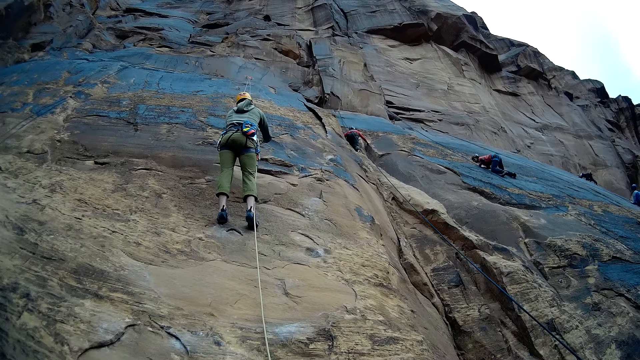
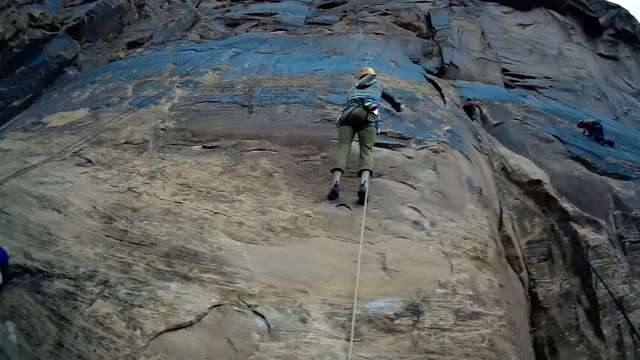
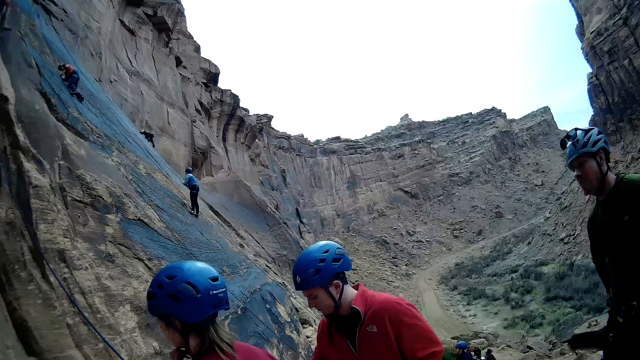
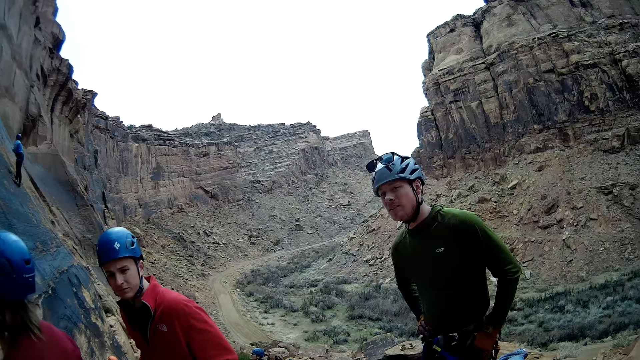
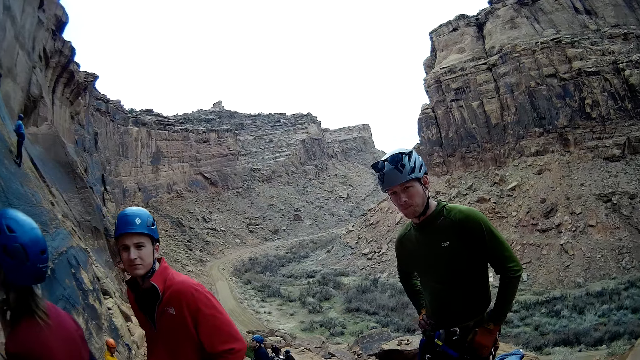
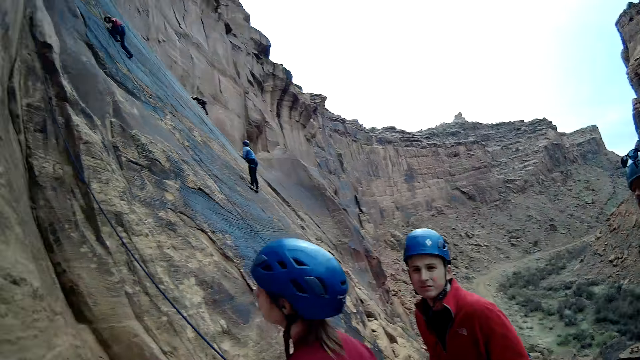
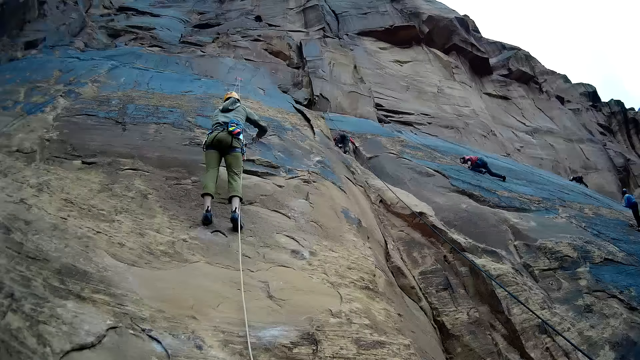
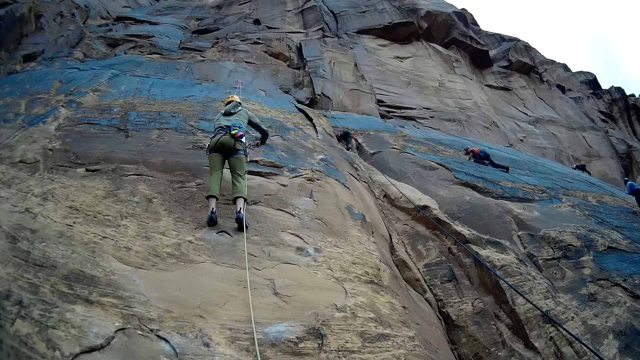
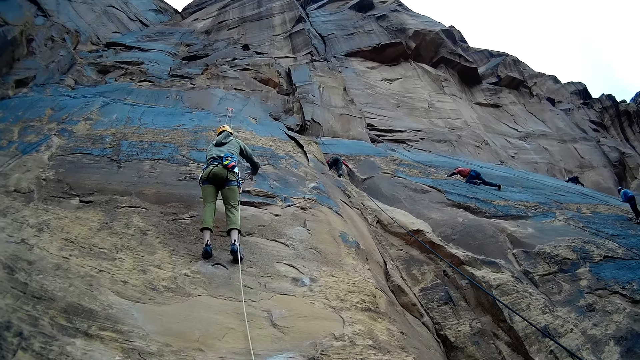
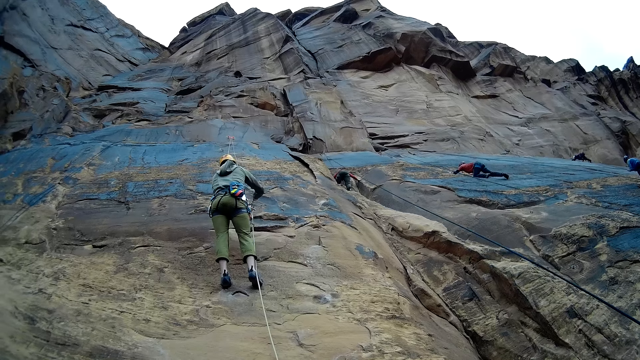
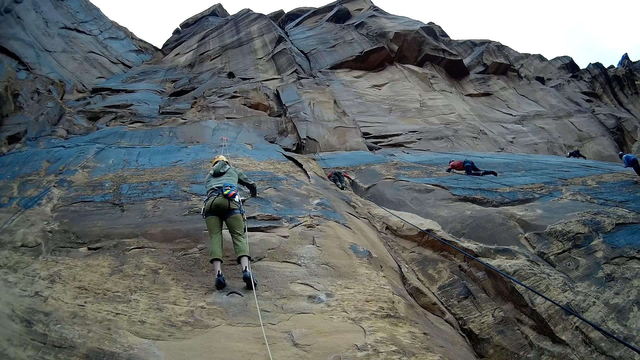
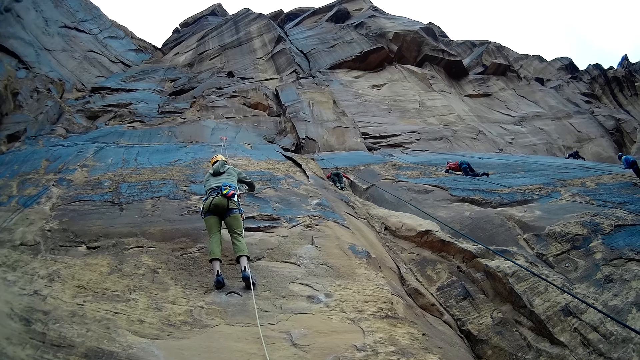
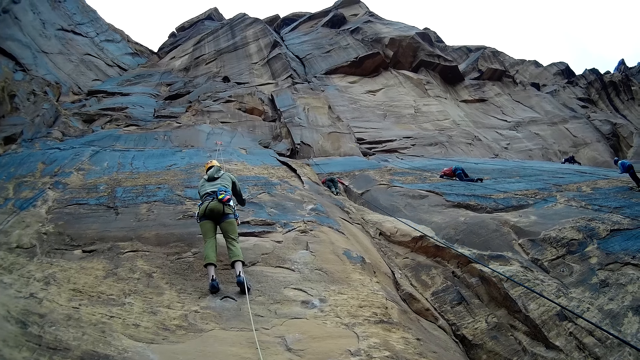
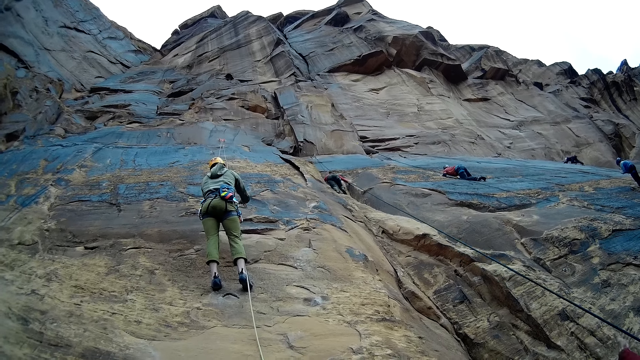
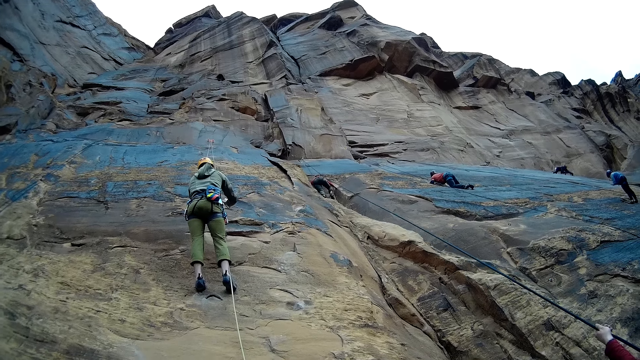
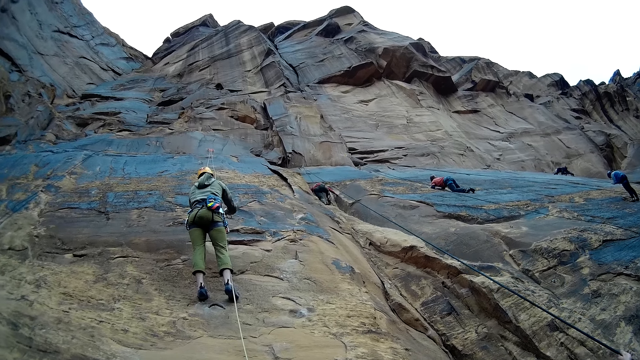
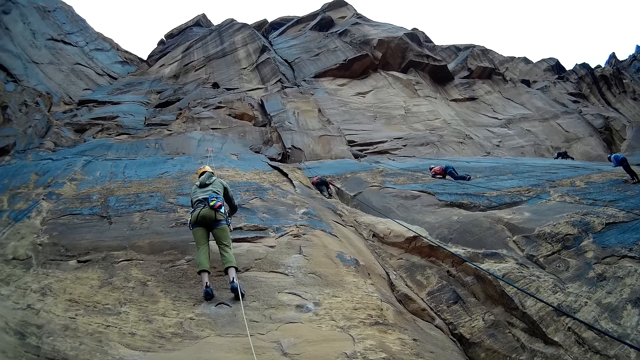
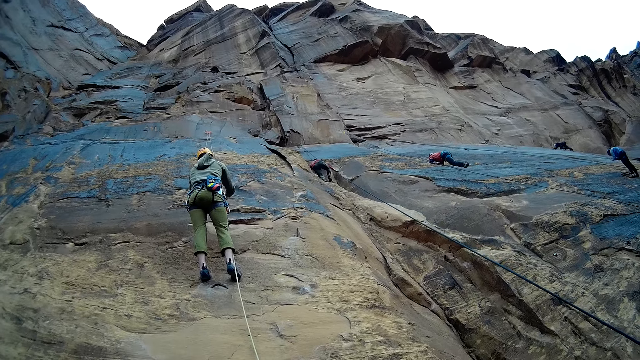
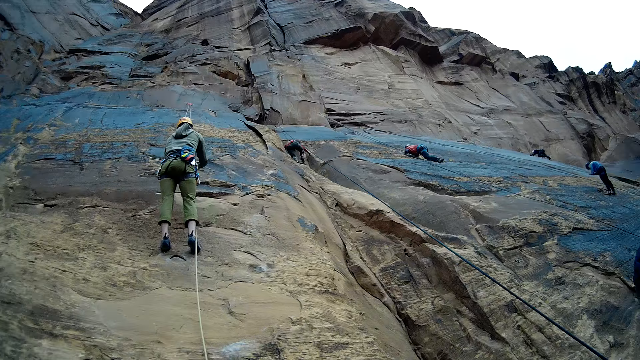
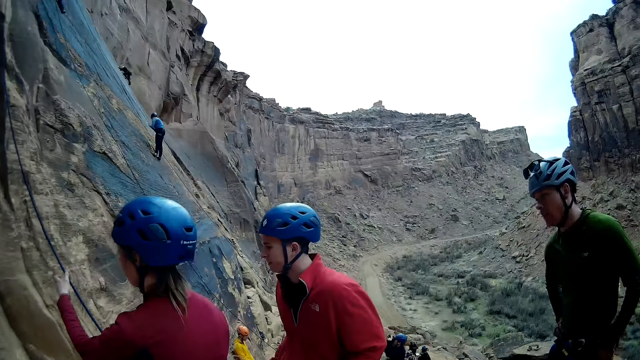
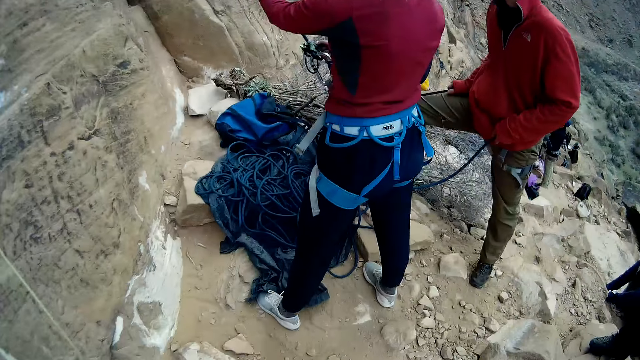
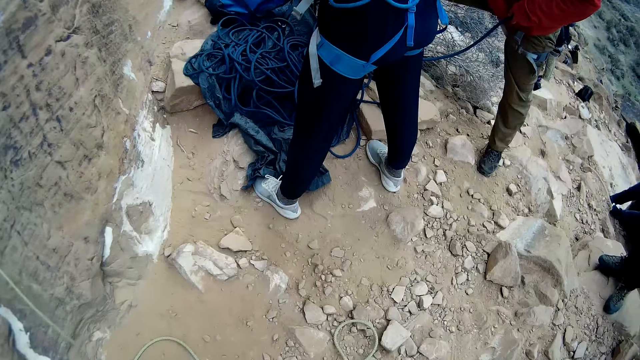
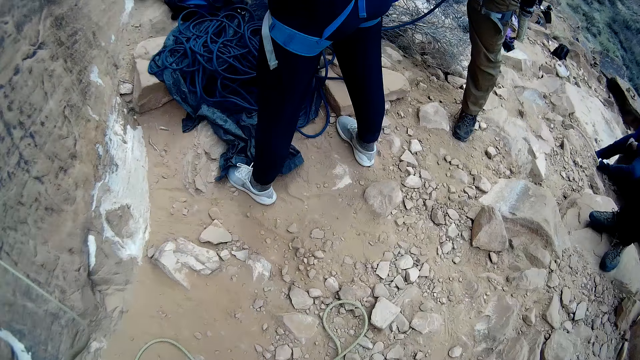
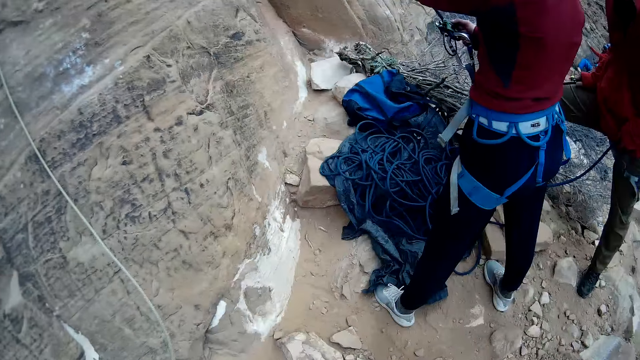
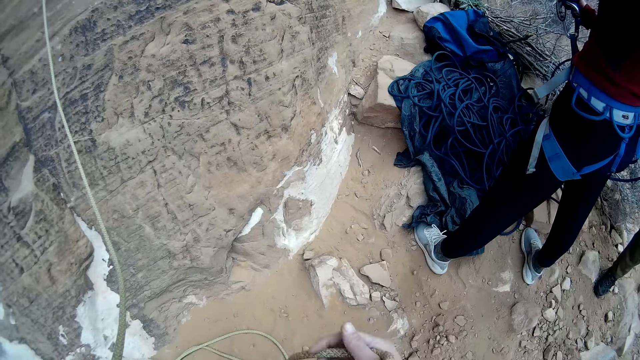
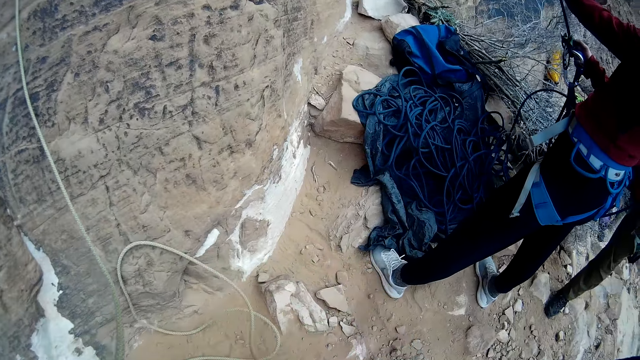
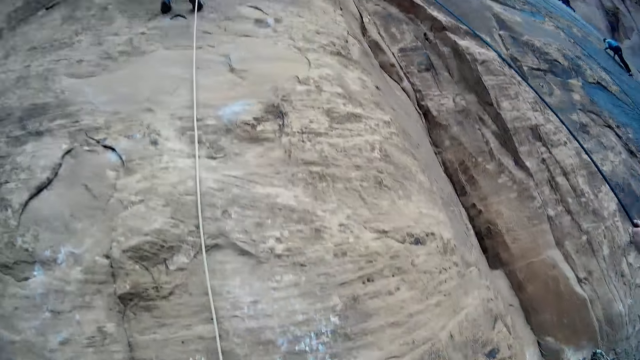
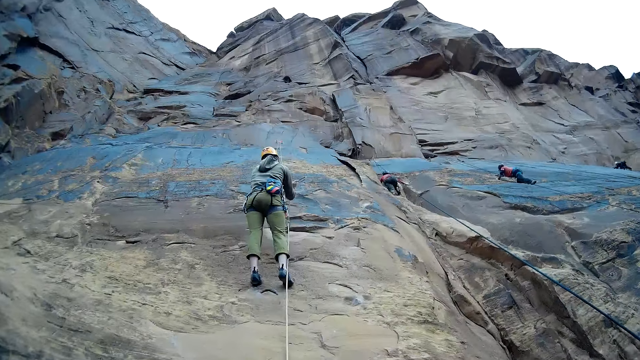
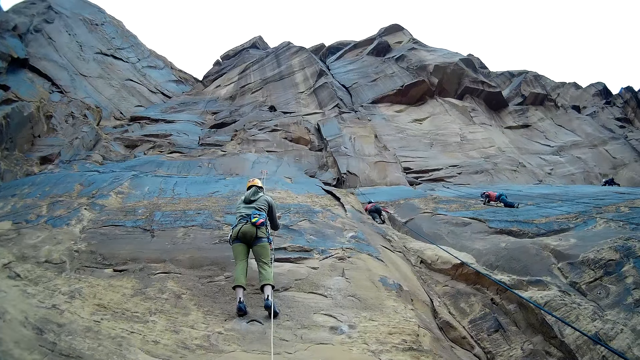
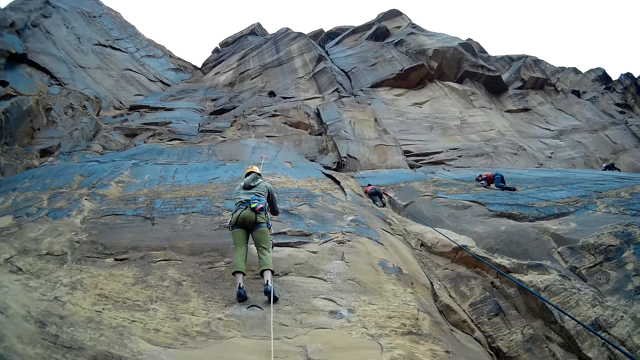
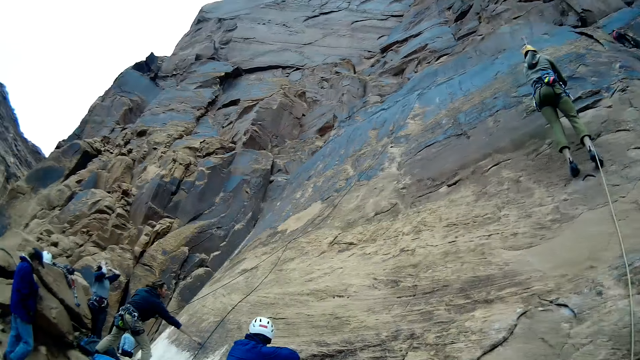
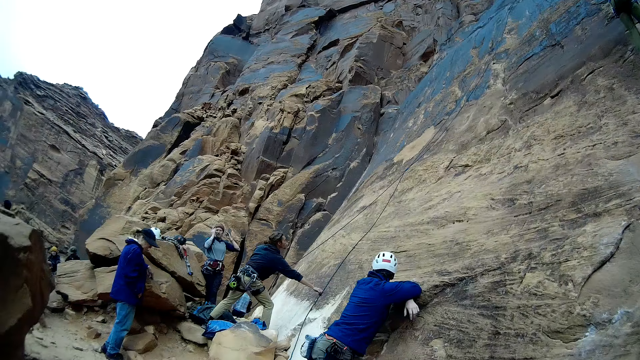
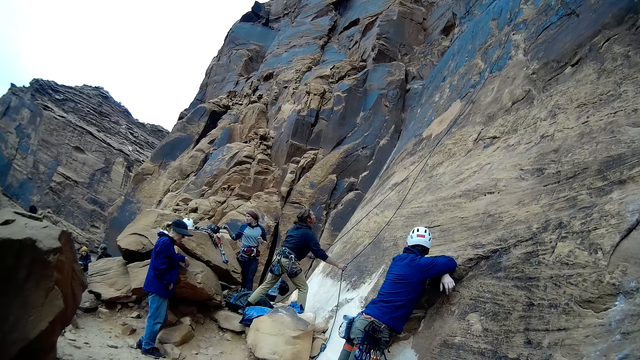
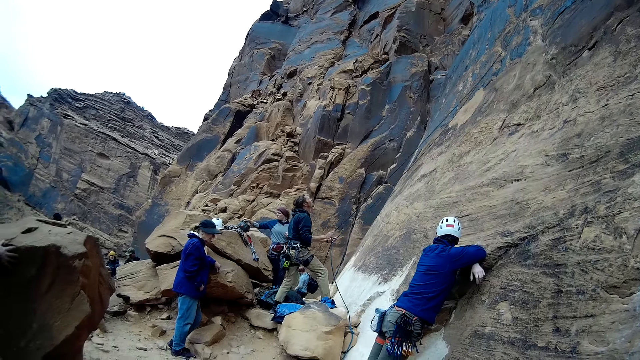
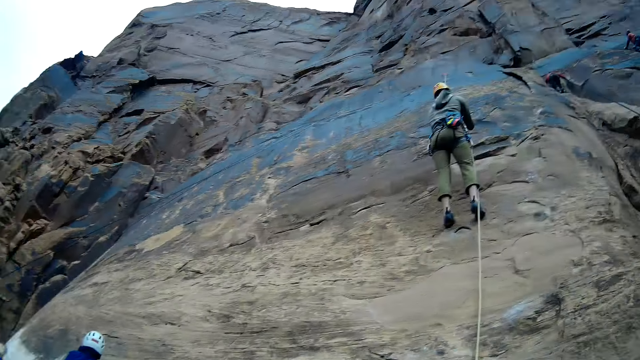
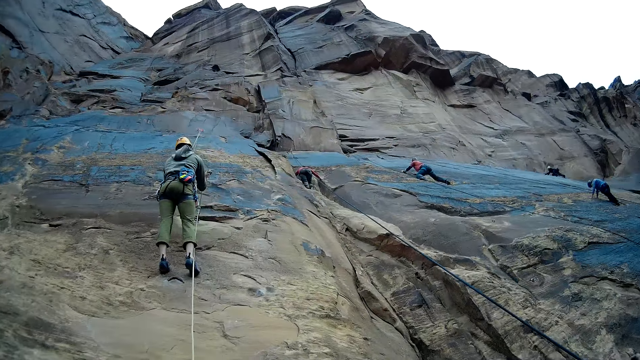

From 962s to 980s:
The camera wearer converses with three men. He looks around the mountains. He adjusts a long rope with his right hand.

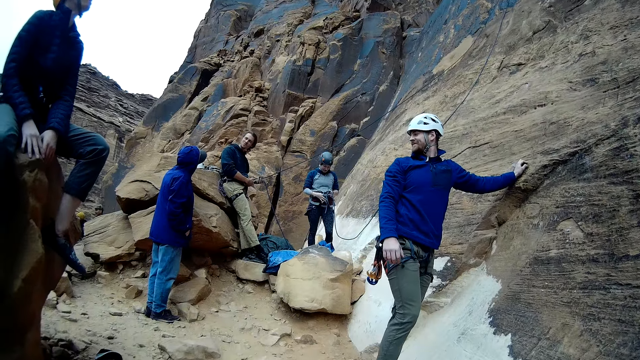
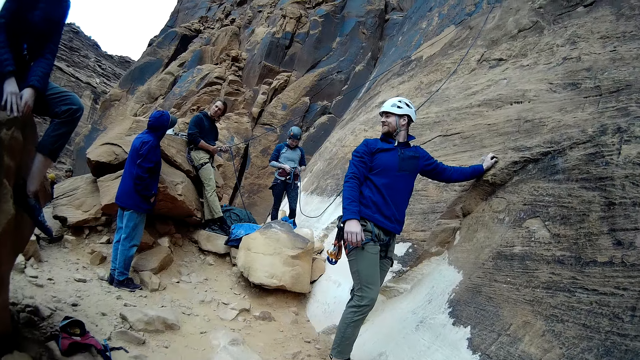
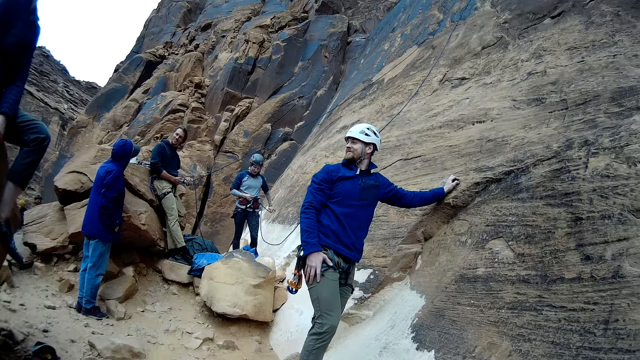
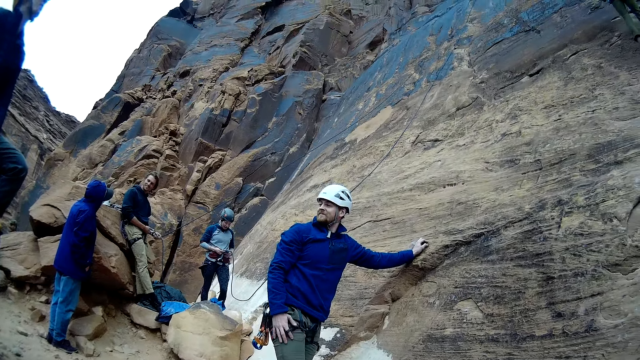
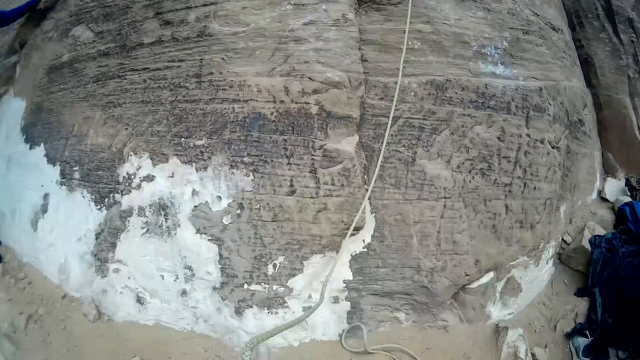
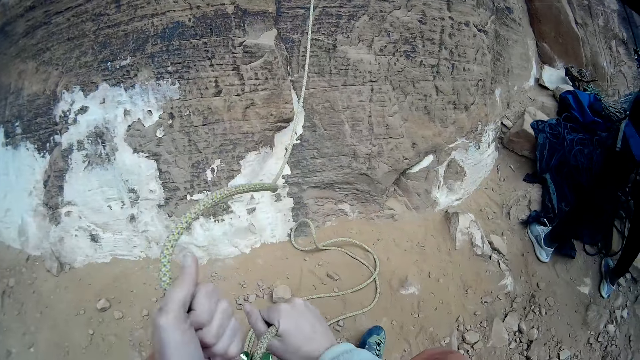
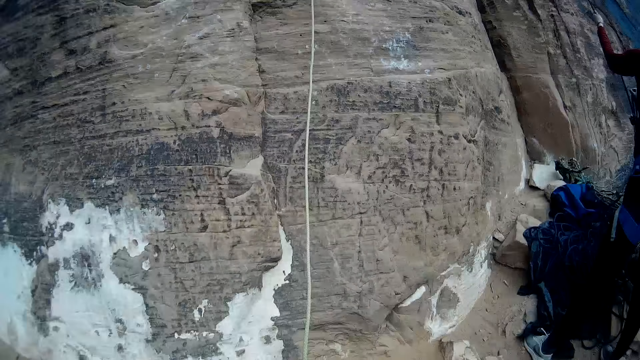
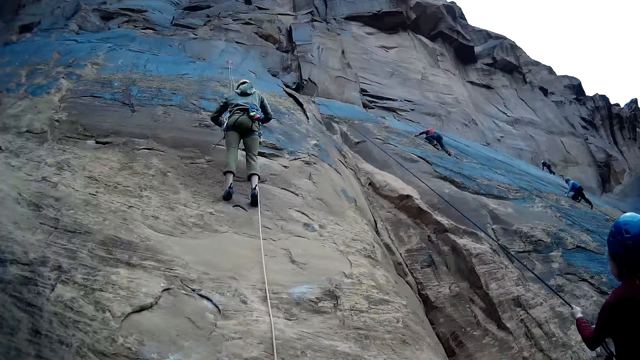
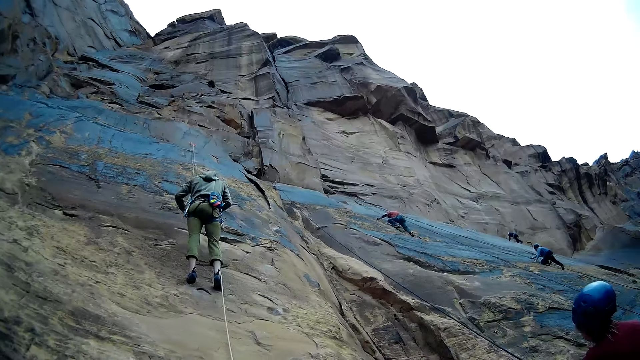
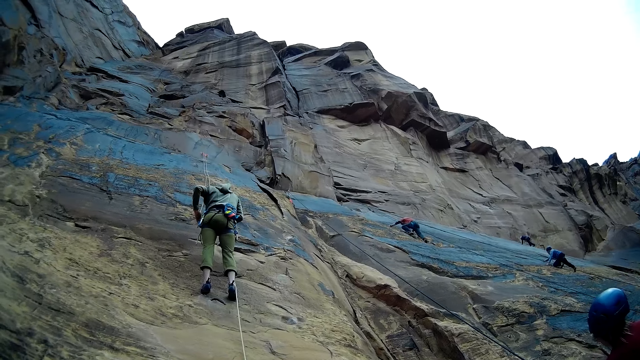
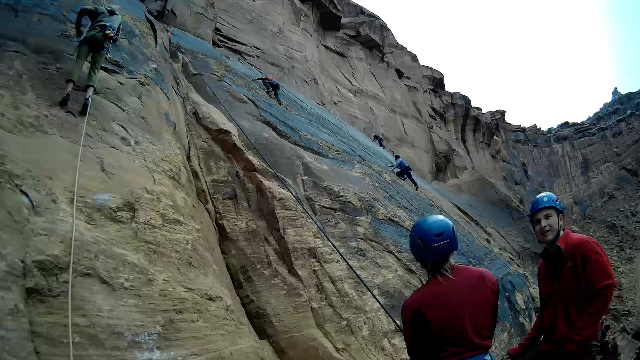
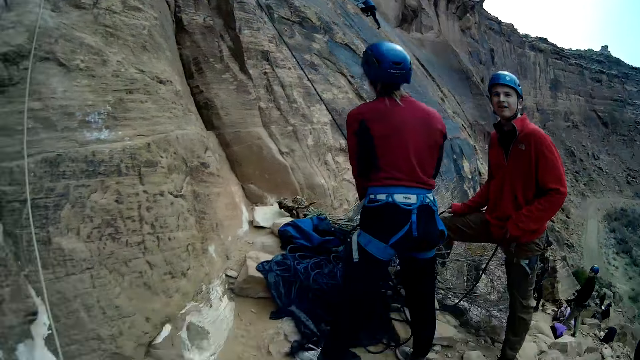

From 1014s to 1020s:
The camera wearer adjusts the long rope with both his hands. He folds the rope. He looks around the mountains.
